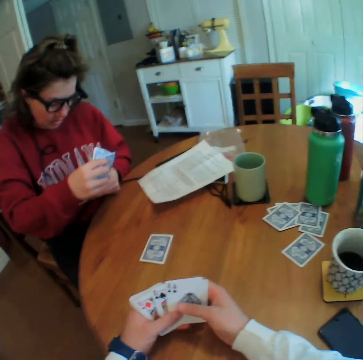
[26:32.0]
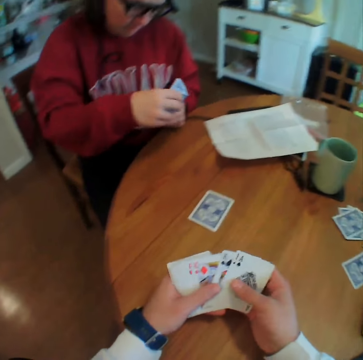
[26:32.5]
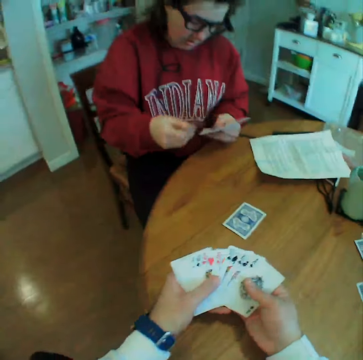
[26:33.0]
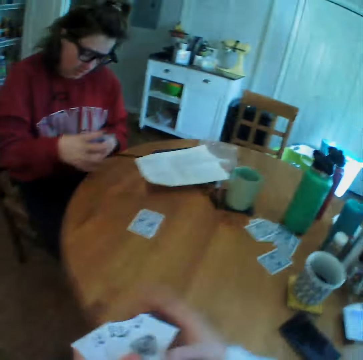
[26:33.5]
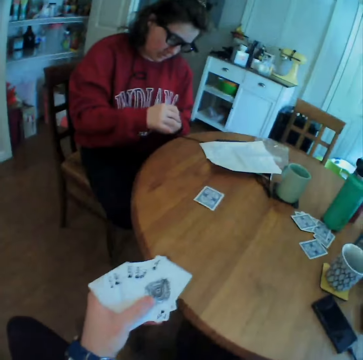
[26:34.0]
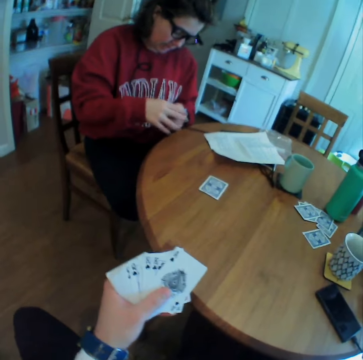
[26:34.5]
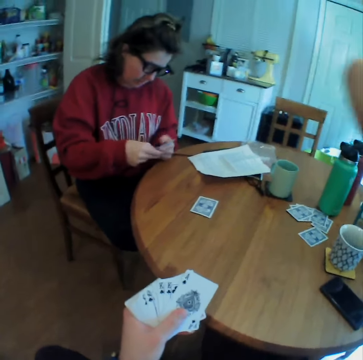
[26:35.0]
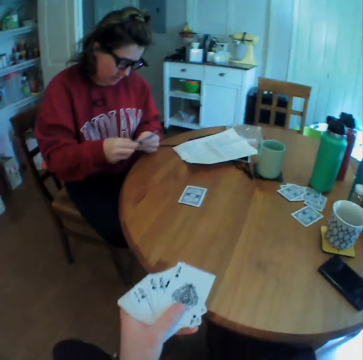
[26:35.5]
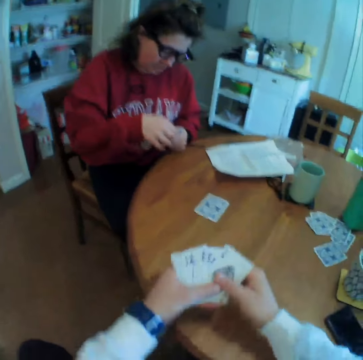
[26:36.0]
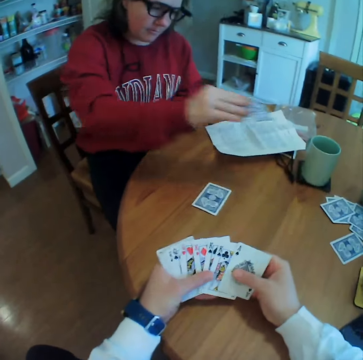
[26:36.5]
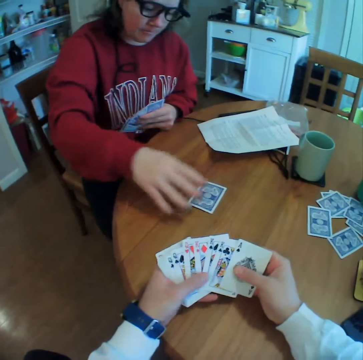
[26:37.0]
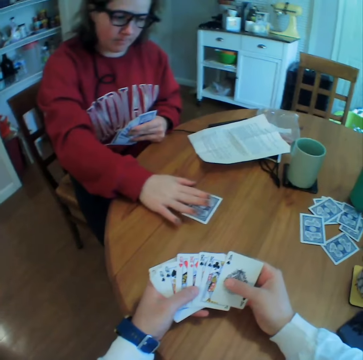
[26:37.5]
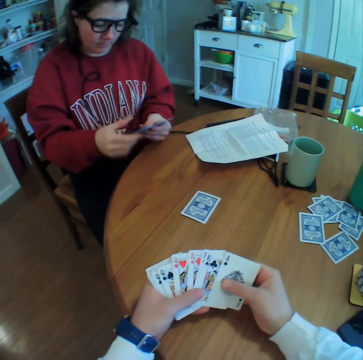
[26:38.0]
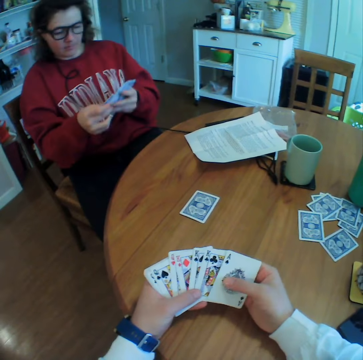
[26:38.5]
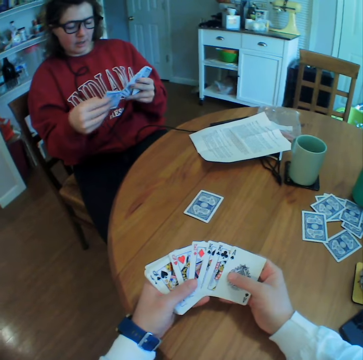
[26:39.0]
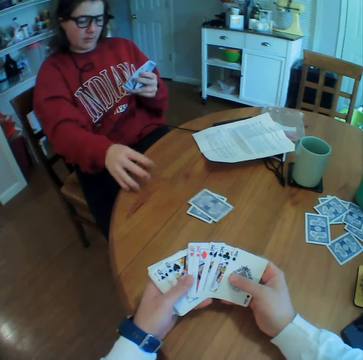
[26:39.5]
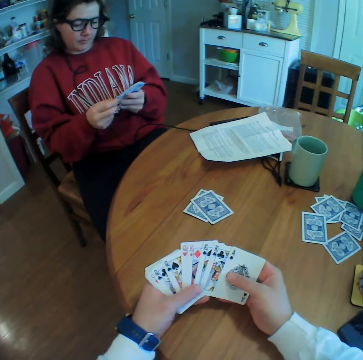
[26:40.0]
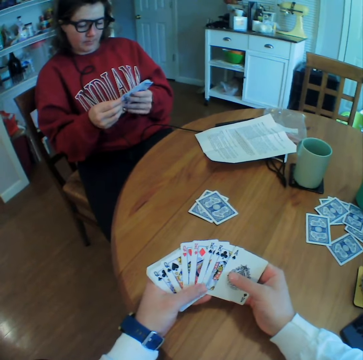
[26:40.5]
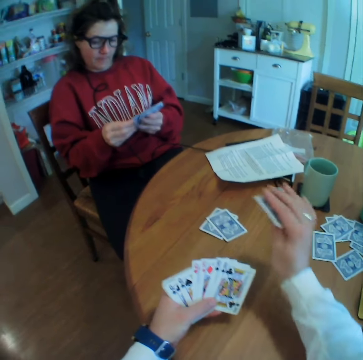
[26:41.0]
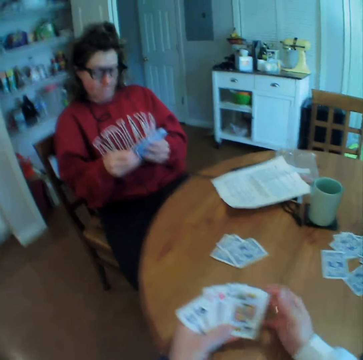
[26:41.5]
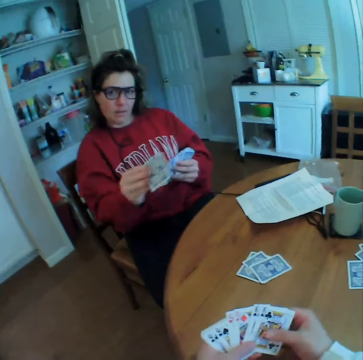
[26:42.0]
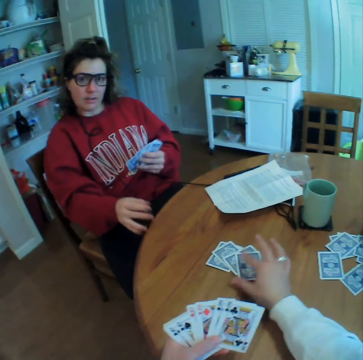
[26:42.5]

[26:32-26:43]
The camera wearer lifts his hand. He puts down his hand. A woman throws a card on the table. She throws a card on the table again. The camera wearer puts a card on the table. The woman throws a card on the table.

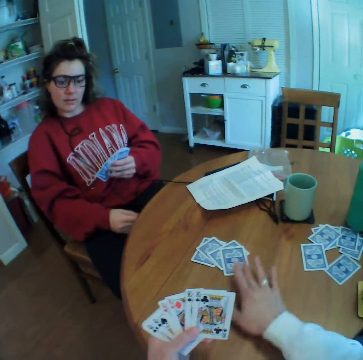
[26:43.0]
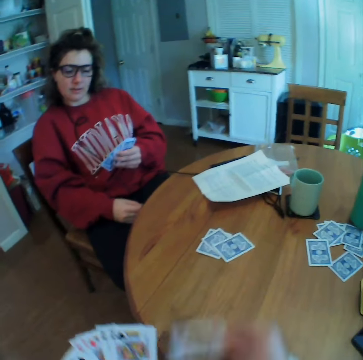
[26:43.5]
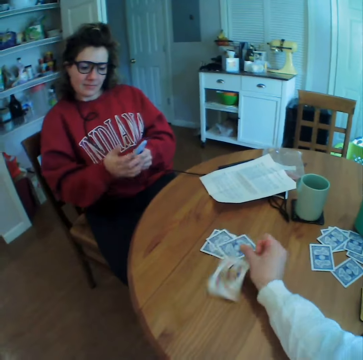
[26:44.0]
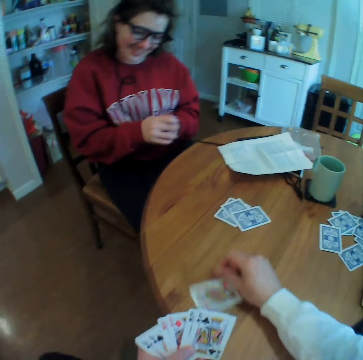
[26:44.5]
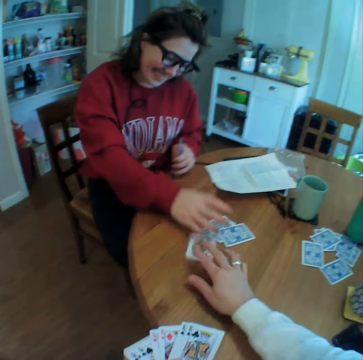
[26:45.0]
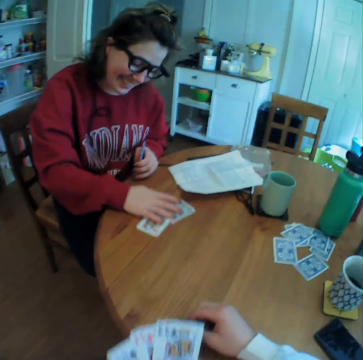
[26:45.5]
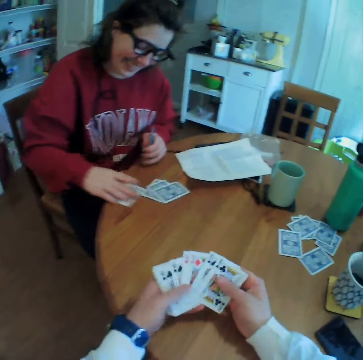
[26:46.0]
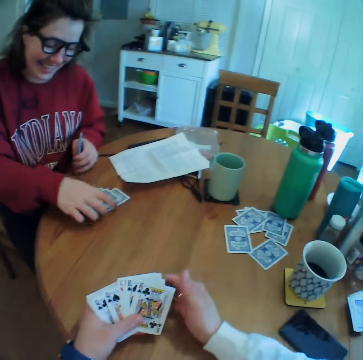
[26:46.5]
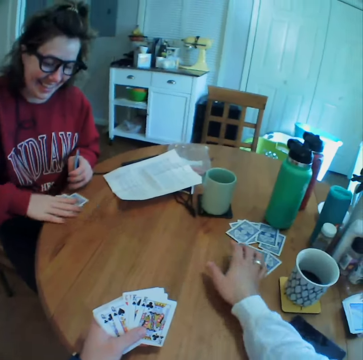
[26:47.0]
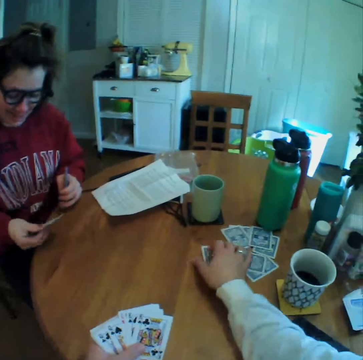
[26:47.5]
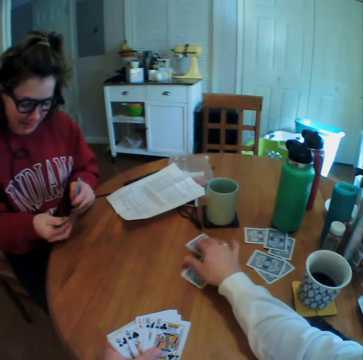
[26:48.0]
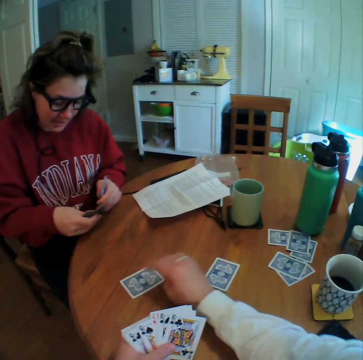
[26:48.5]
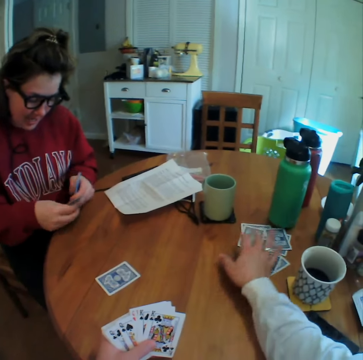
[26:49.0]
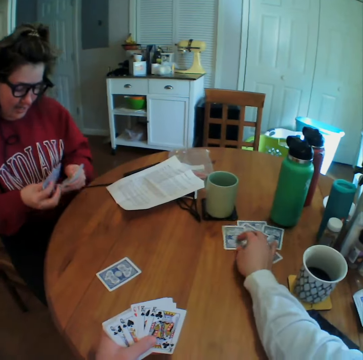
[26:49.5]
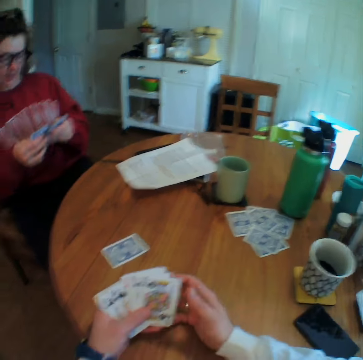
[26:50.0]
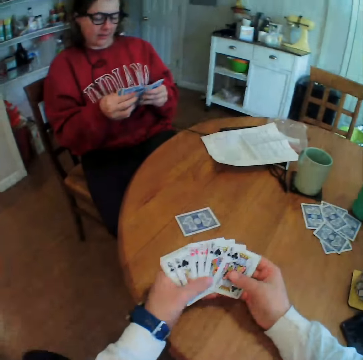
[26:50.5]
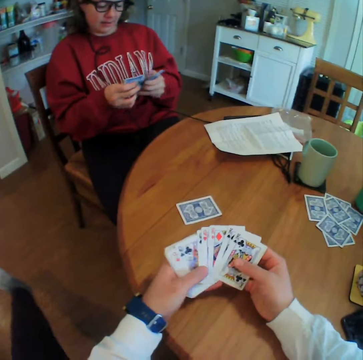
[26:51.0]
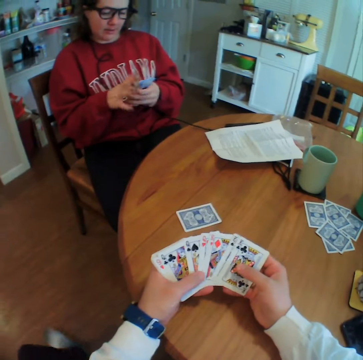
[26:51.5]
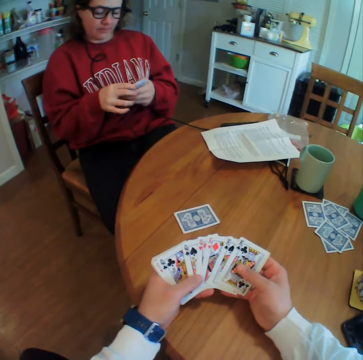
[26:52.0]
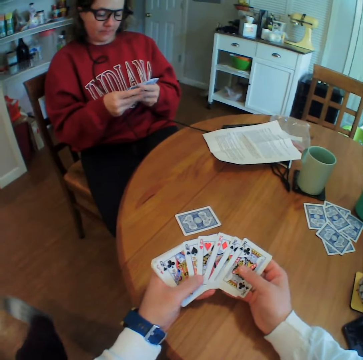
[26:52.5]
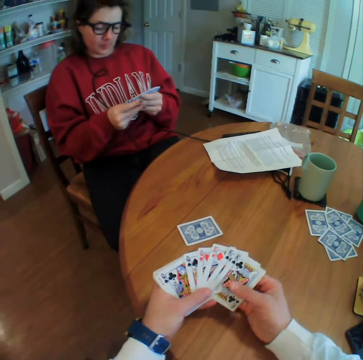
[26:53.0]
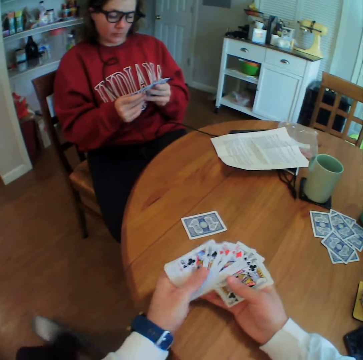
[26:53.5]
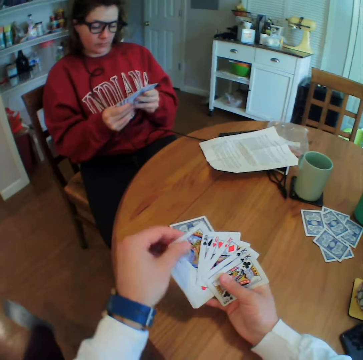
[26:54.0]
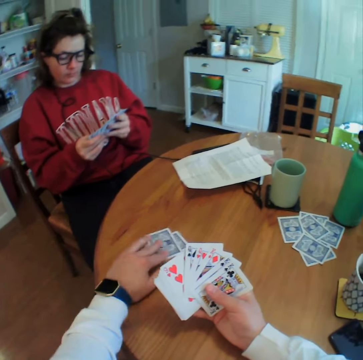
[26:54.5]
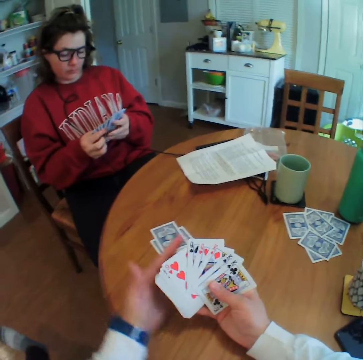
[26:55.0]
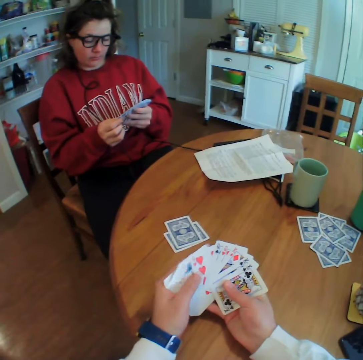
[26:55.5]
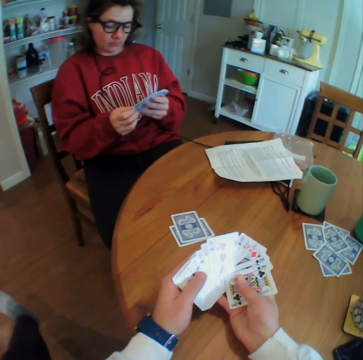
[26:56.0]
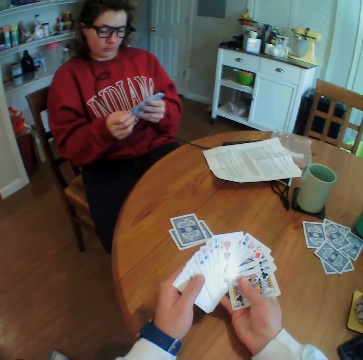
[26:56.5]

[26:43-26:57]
The camera wearer picks a card. He puts down the card. He moves the card on the table. A woman moves the cards. She picks a card, drops the card, and picks the cards. The camera wearer moves the cards on the table. He stretches his leg. He puts a card on the table.

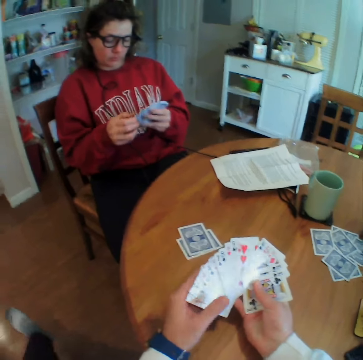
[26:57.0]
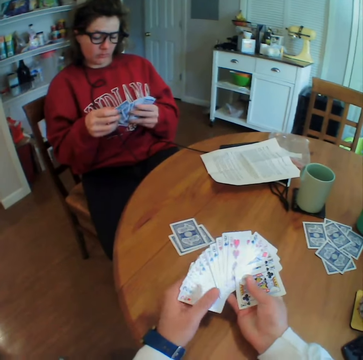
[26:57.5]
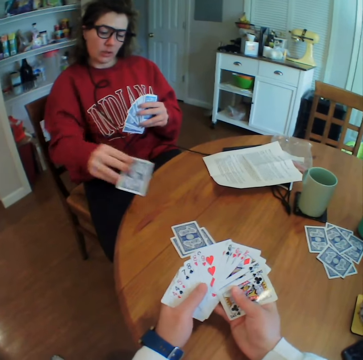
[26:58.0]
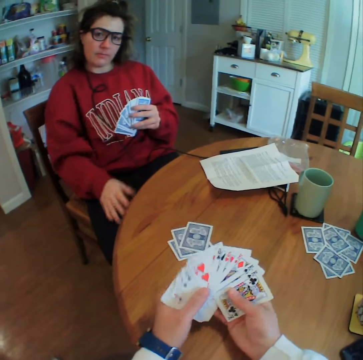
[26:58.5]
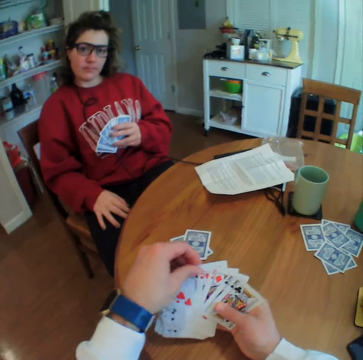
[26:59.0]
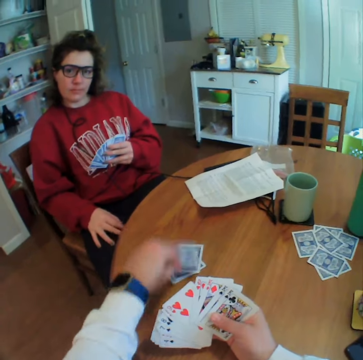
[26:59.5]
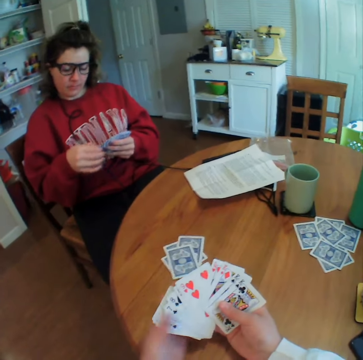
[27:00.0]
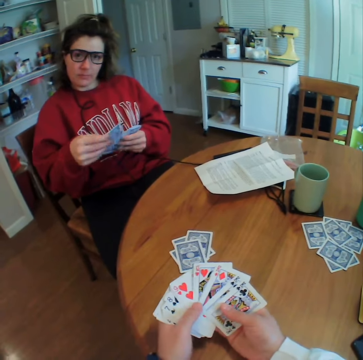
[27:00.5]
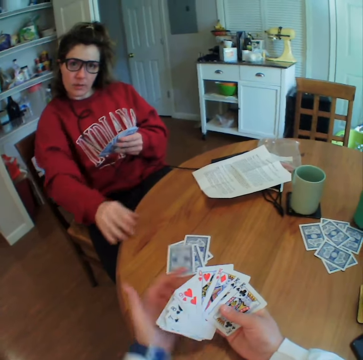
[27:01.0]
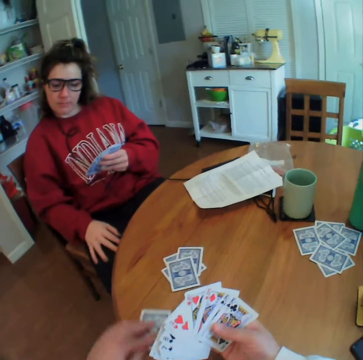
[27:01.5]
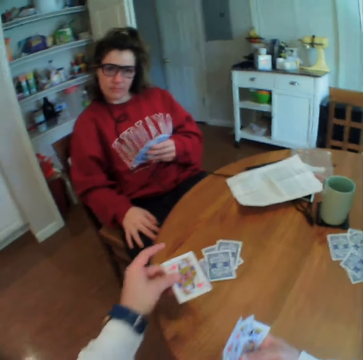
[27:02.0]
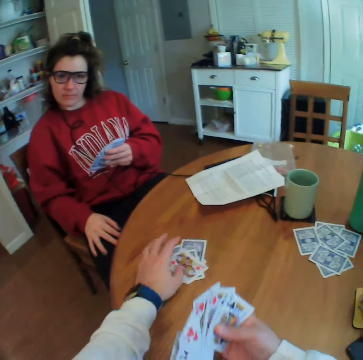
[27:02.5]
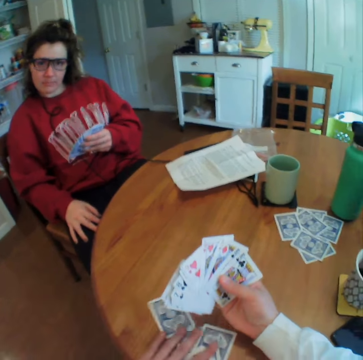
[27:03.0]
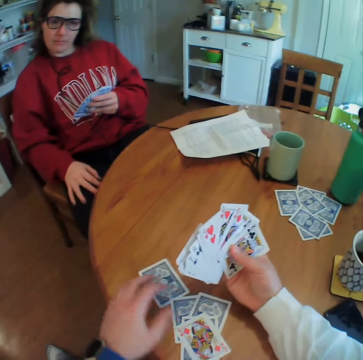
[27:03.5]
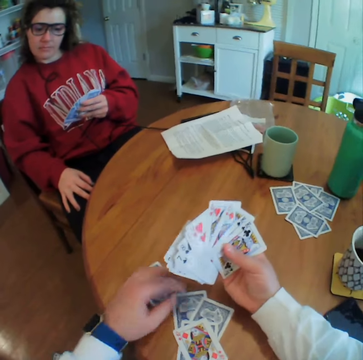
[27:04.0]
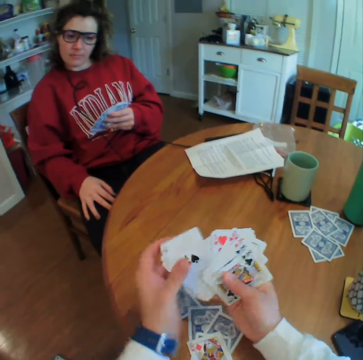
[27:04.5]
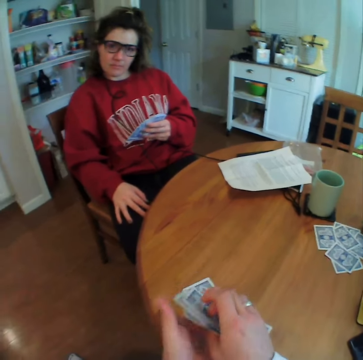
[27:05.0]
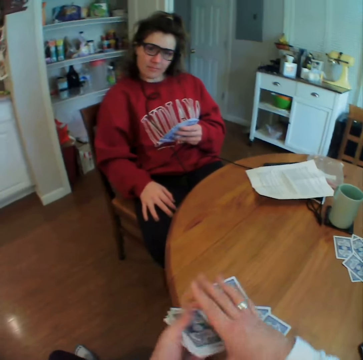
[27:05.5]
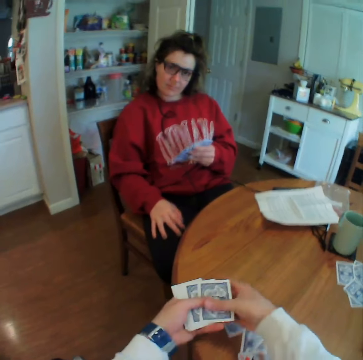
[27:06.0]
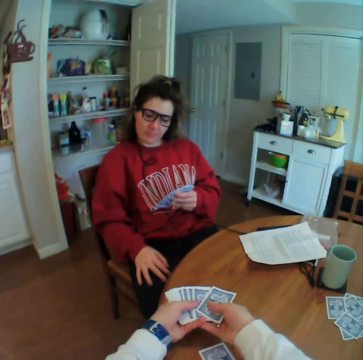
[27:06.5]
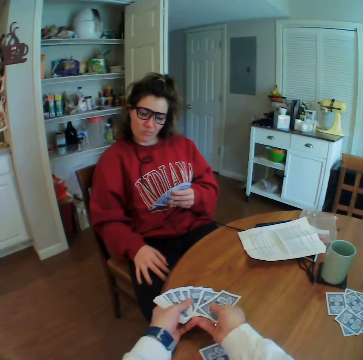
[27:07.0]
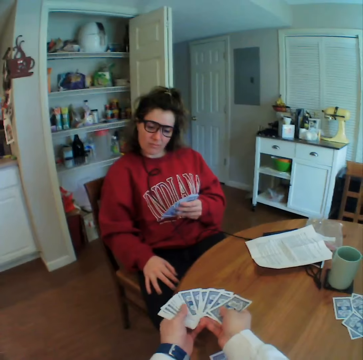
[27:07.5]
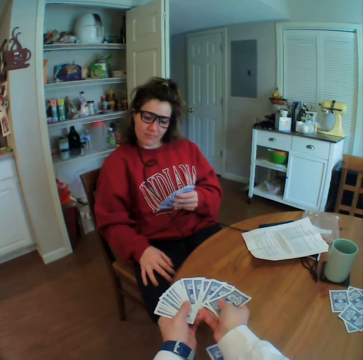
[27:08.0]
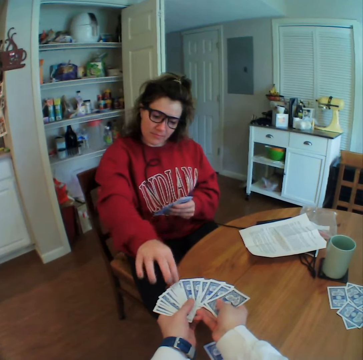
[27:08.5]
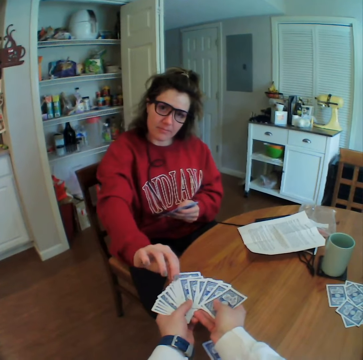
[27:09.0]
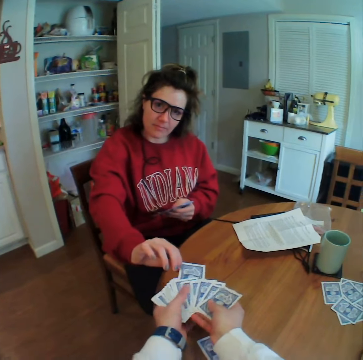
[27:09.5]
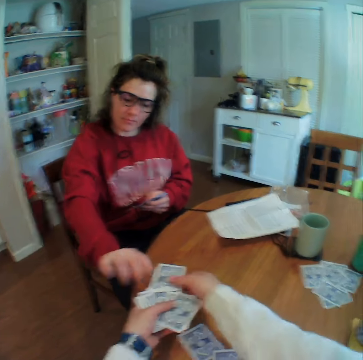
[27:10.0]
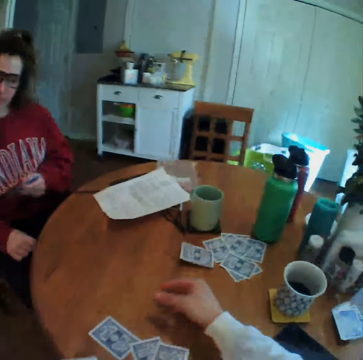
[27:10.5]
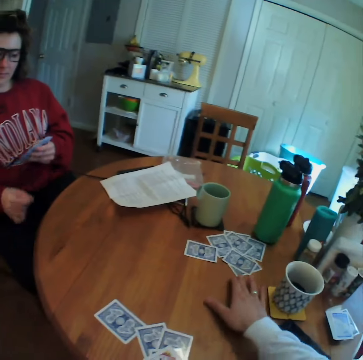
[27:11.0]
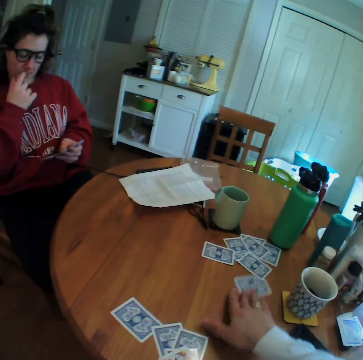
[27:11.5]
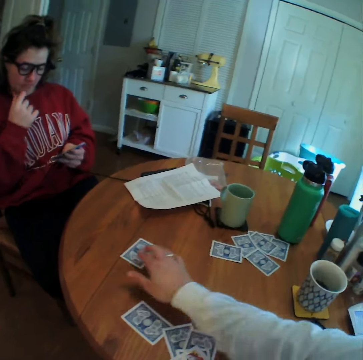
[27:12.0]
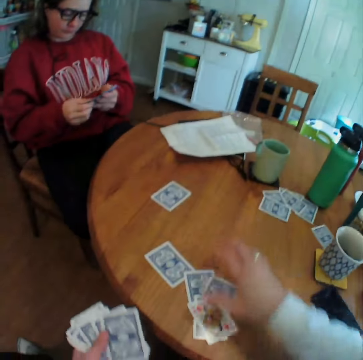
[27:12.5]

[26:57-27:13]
A woman throws a card on the table. The camera wearer puts a card on the table. The woman throws a card on the table. The camera wearer picks a card. He puts down the card. He moves the cards. He arranges the cards. He spreads the cards on his hand. The woman picks a card. The camera wearer picks the card. He holds the card and throws the card to the other side. The woman touches her face. The camera wearer moves a card on the table. He pushes the cards.
